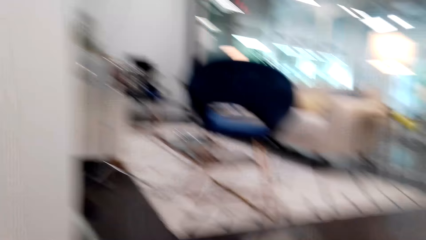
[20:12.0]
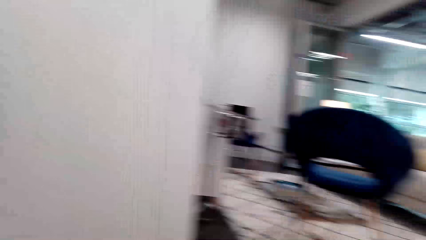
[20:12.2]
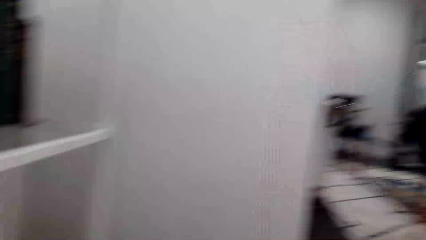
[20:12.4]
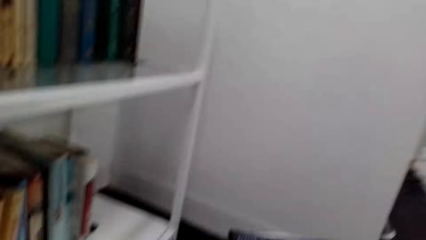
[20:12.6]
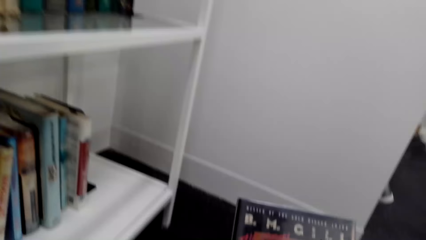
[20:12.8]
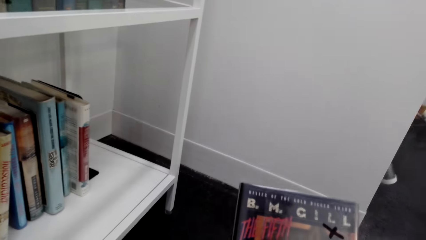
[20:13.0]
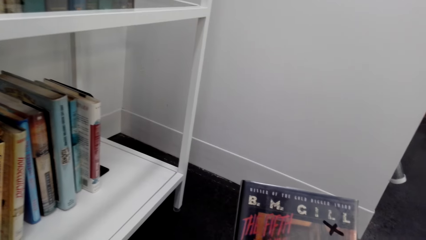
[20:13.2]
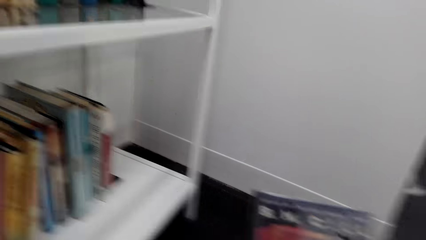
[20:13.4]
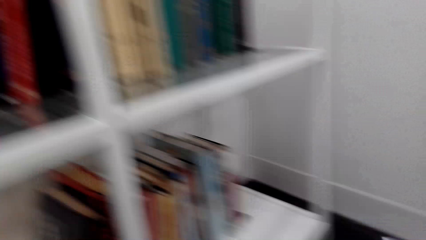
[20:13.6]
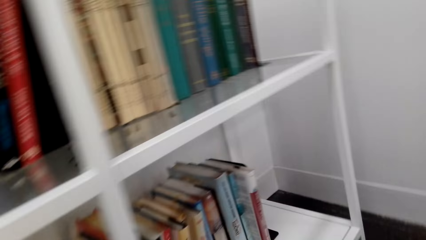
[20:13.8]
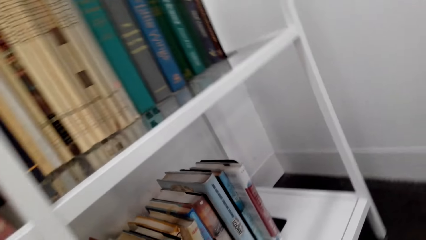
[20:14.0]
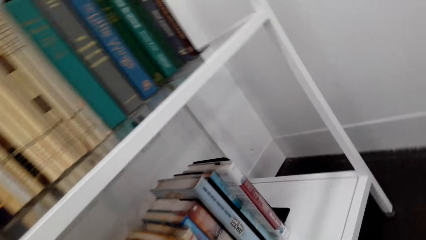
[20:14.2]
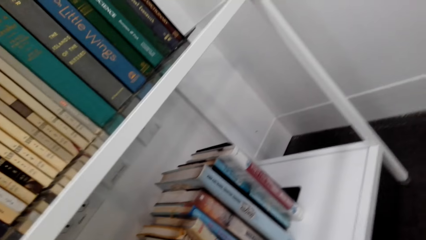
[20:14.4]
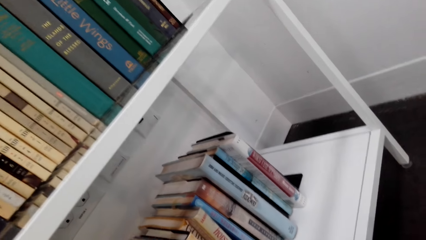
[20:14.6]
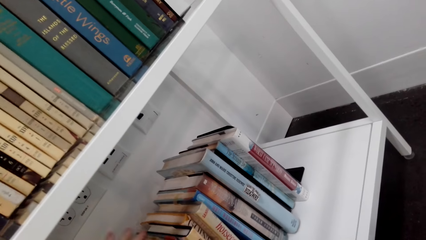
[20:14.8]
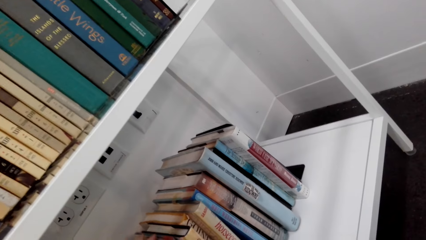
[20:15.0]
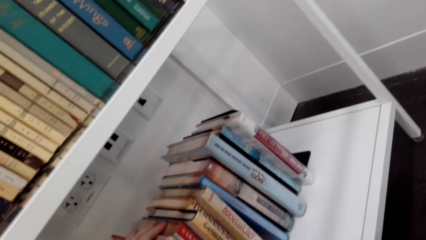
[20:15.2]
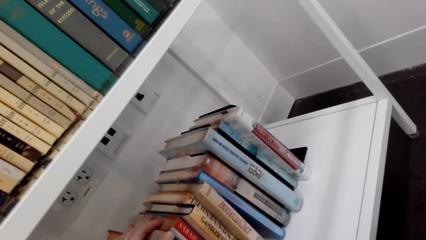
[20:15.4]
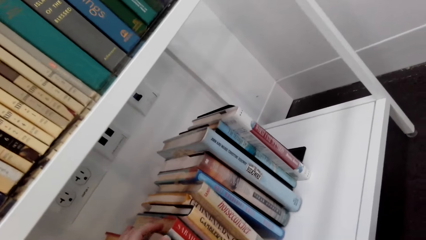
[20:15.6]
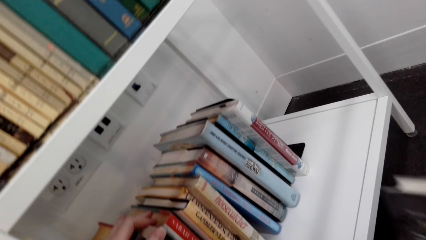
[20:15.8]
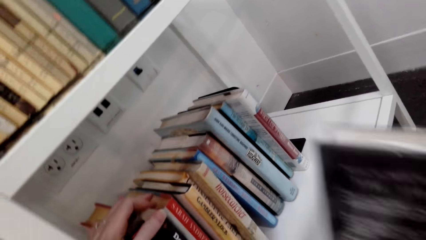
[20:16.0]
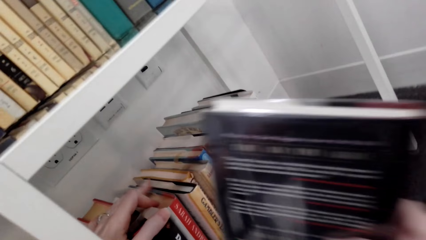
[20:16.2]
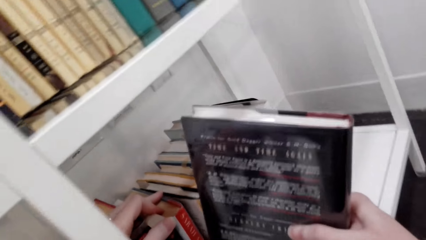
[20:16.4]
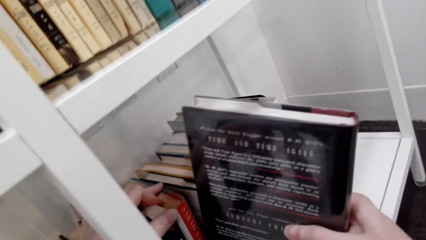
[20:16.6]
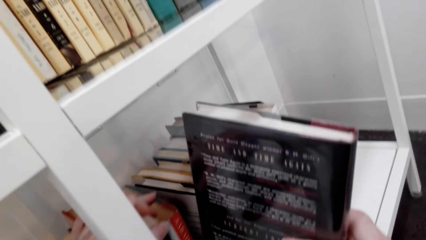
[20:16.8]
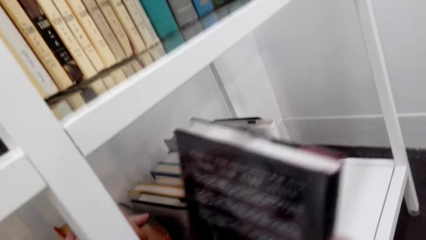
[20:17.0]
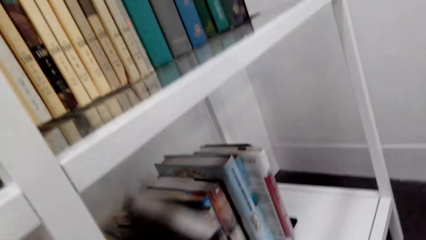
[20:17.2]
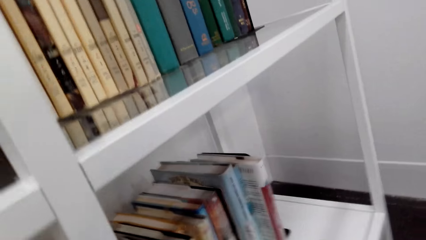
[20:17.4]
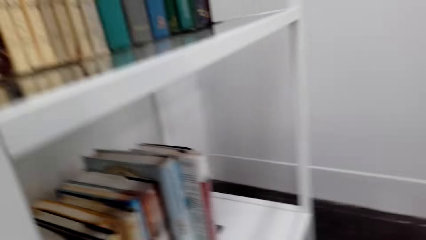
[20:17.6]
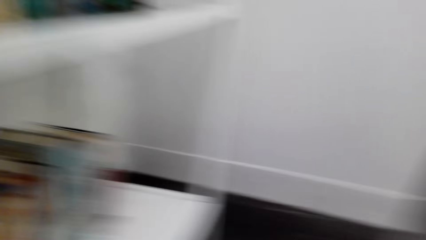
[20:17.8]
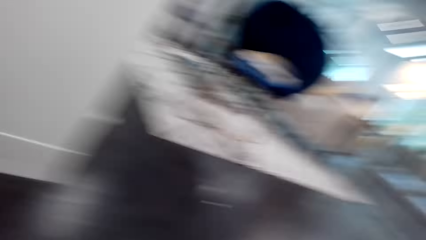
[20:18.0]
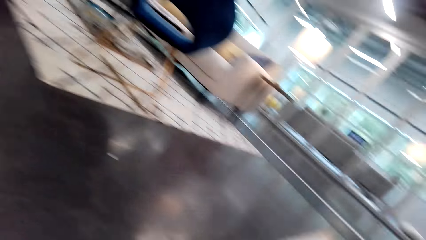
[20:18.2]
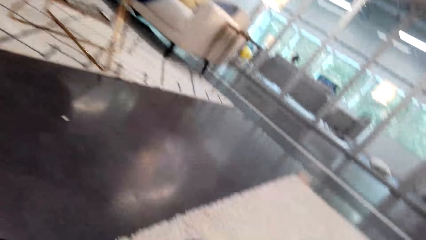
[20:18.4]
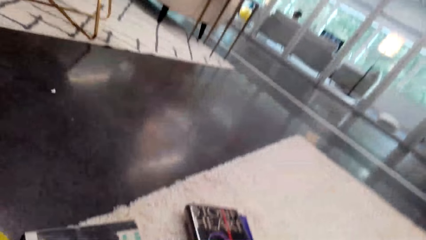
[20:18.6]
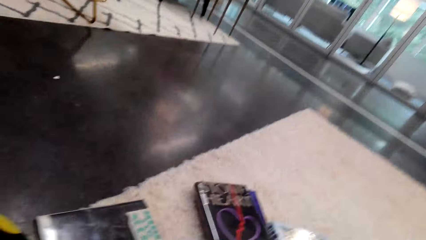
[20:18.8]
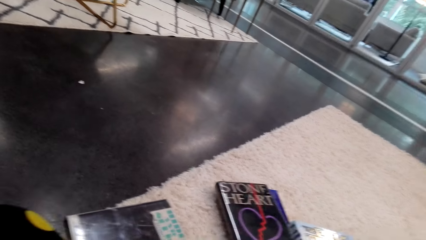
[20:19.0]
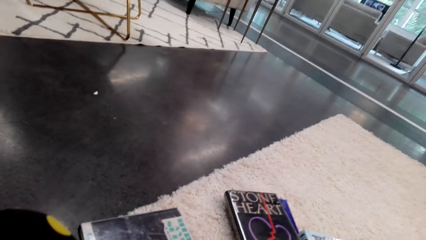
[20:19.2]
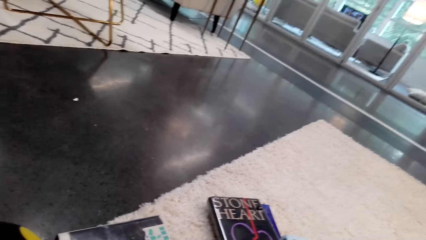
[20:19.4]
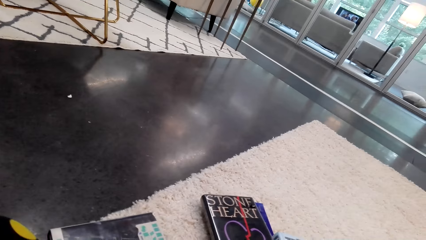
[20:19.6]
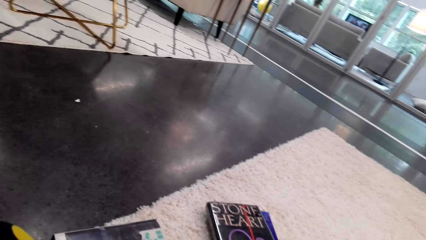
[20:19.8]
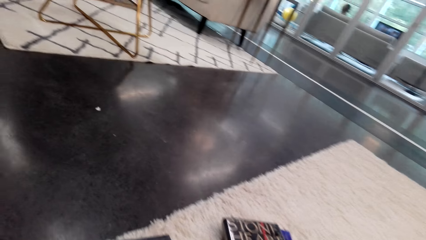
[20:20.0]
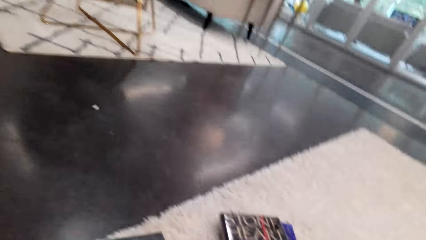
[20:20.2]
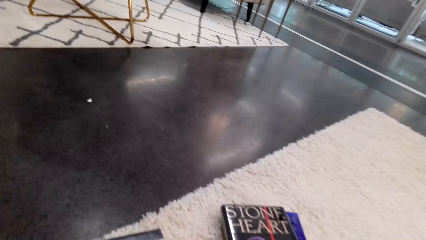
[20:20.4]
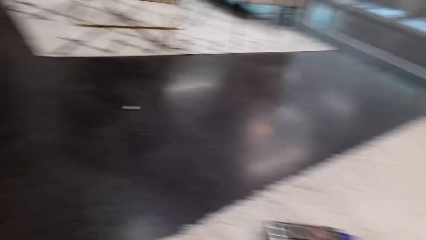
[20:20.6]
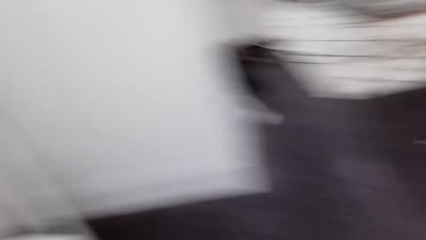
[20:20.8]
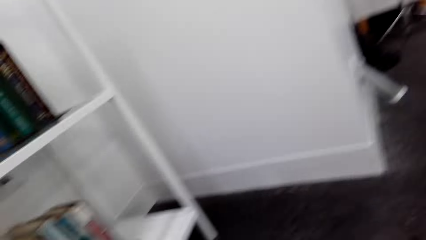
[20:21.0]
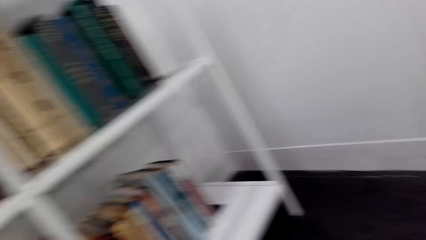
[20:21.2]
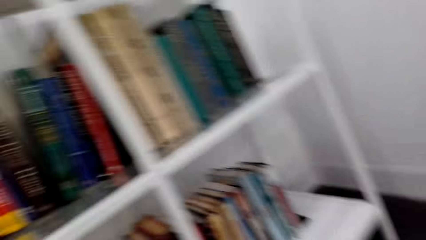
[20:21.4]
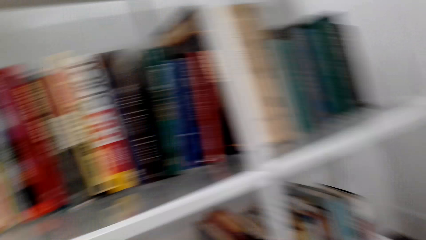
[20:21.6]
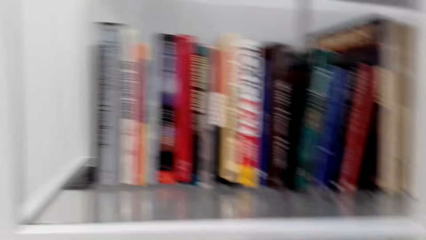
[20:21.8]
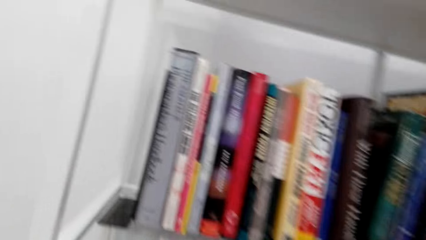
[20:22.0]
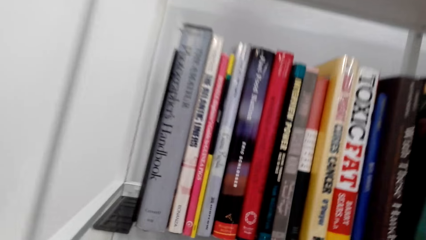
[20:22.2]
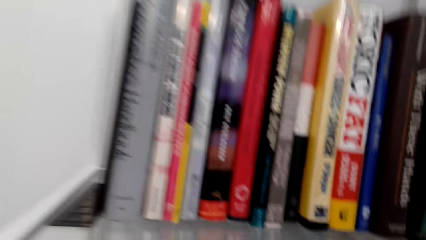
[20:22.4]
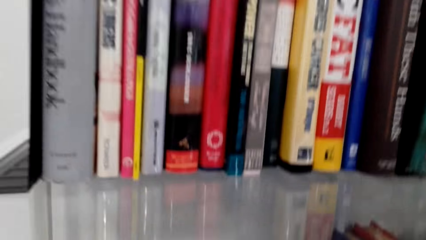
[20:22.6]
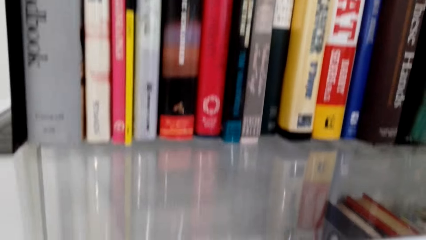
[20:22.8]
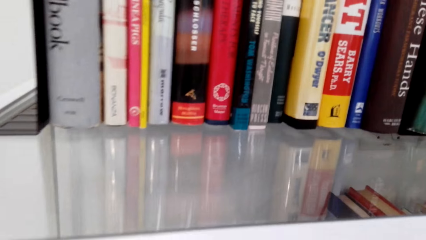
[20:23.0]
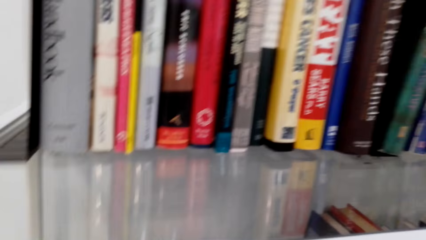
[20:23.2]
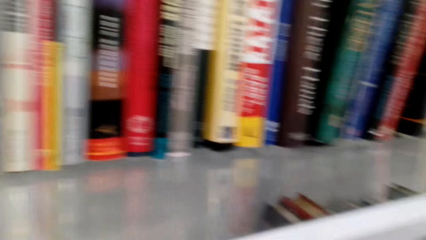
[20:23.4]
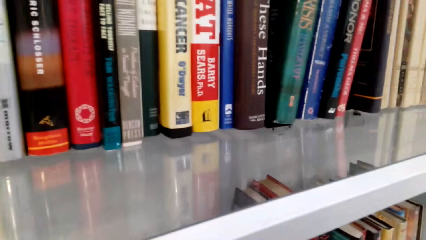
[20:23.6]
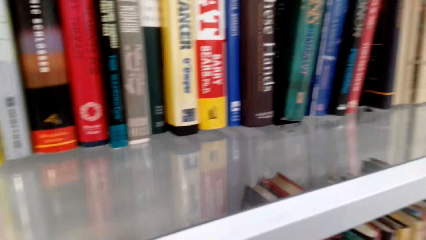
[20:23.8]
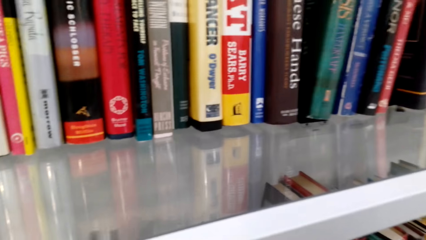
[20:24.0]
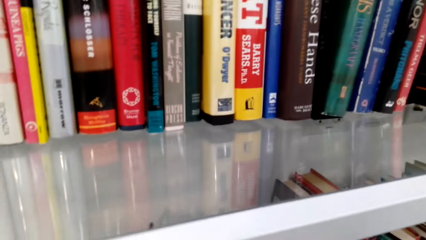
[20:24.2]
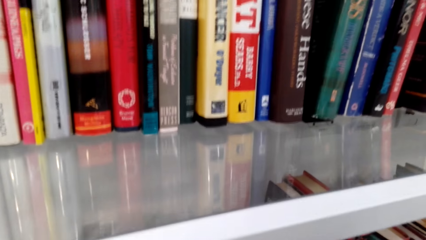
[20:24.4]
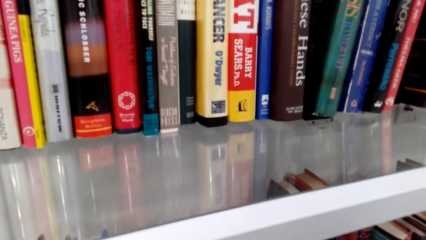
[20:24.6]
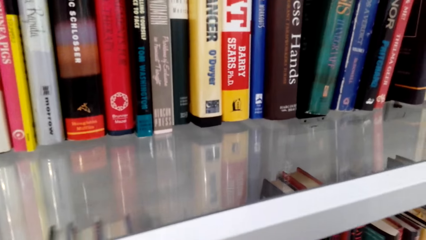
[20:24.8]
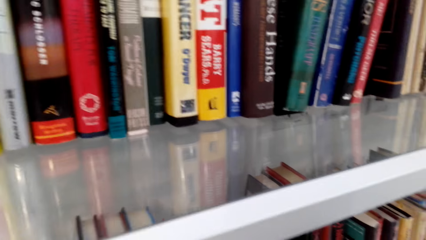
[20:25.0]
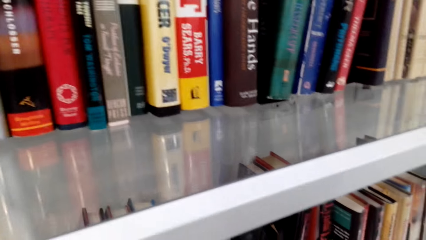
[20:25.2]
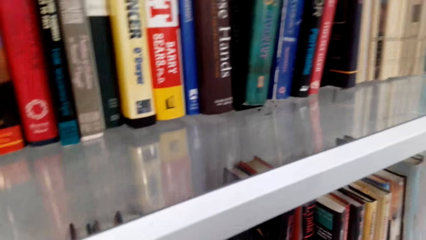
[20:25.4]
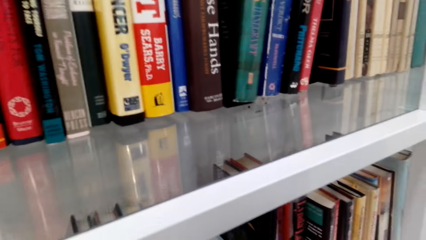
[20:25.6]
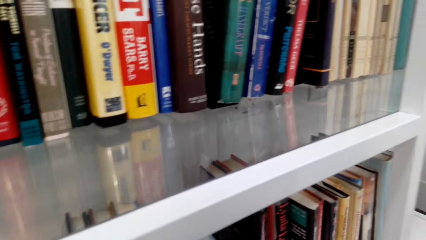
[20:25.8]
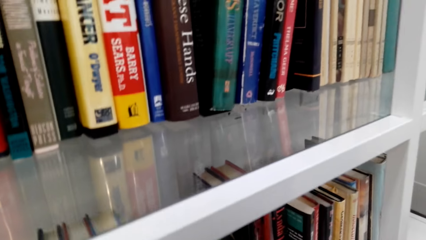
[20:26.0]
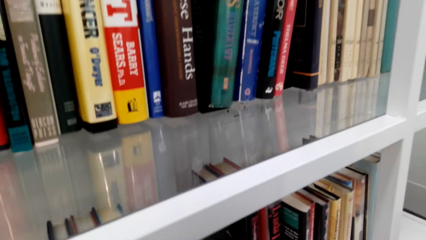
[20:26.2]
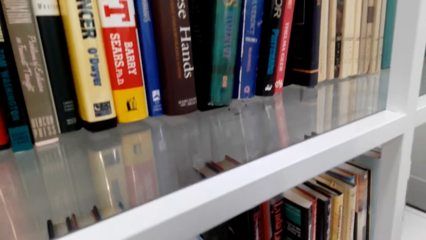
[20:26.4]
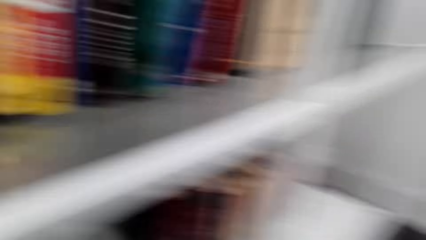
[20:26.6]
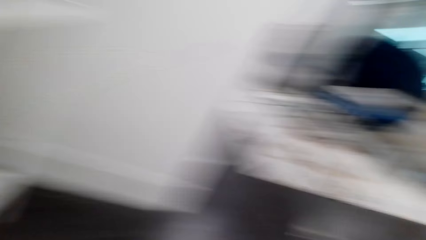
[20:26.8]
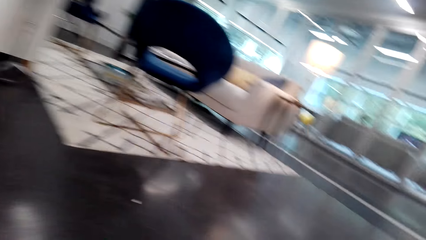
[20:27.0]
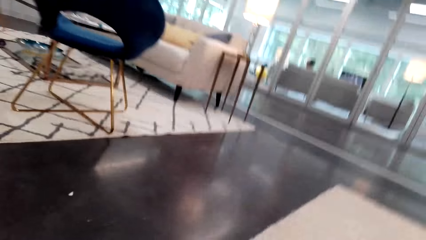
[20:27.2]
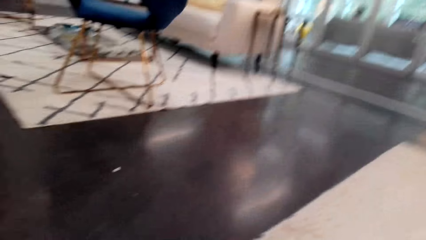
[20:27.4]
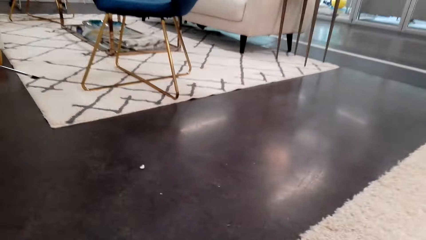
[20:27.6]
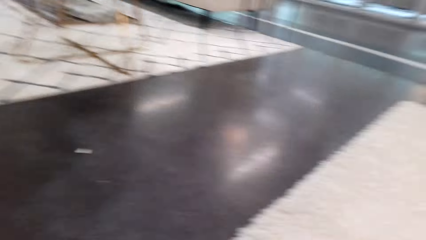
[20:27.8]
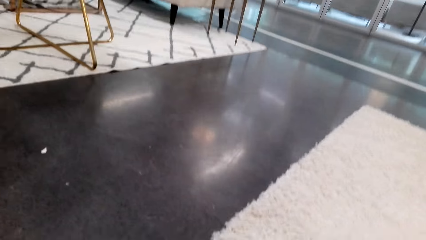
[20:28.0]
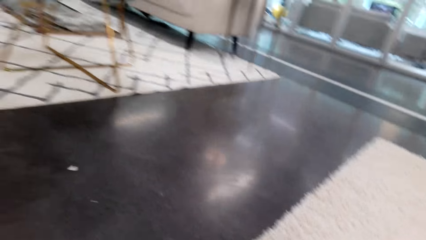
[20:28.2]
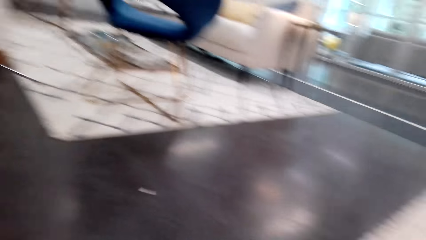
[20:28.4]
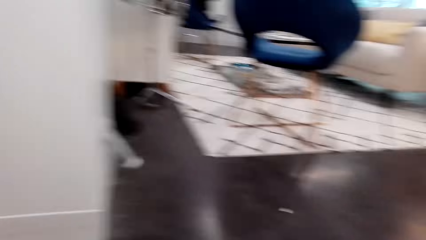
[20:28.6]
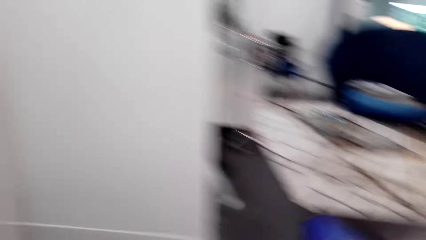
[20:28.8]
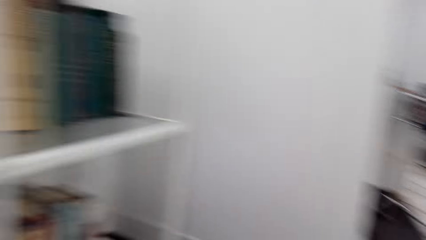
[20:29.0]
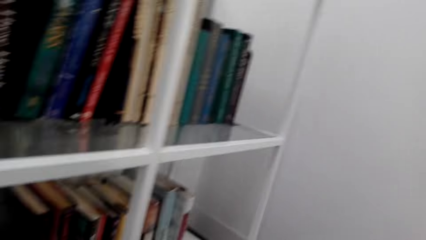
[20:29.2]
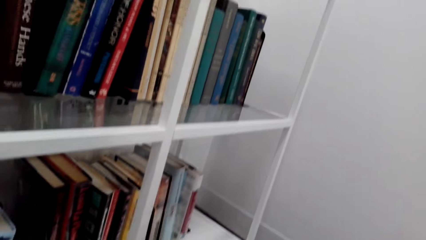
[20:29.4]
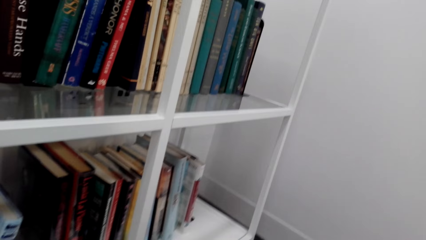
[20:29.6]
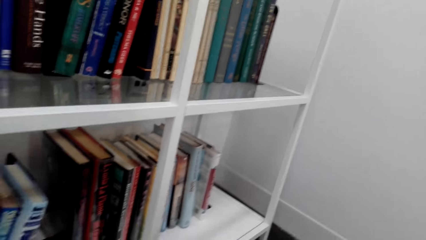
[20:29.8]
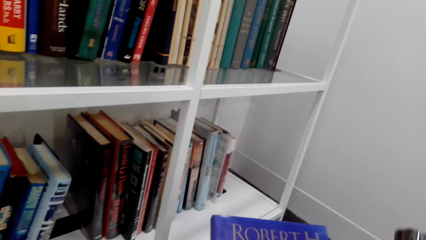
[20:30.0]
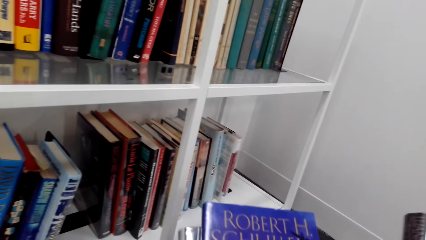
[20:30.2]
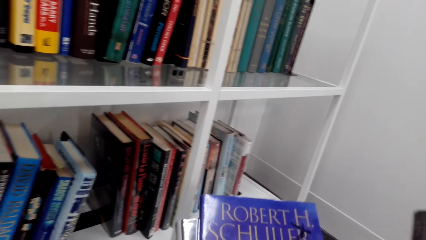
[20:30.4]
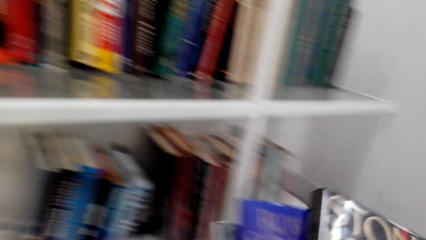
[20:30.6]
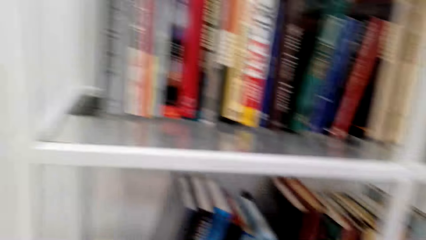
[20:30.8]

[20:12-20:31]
The camera wearer picks up a book from the floor. They put the book on the bookshelf. They pick up a book from the floor. They interact with a lady. The camera wearer puts the book on the bookshelf. They arrange books on the bookshelf. They pick up books from the floor.
